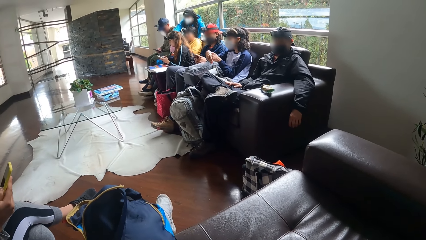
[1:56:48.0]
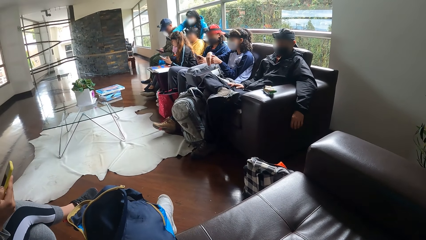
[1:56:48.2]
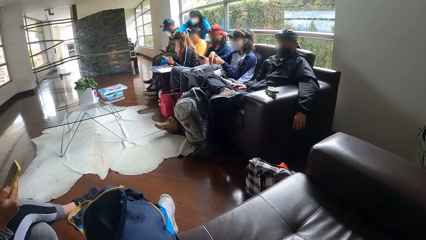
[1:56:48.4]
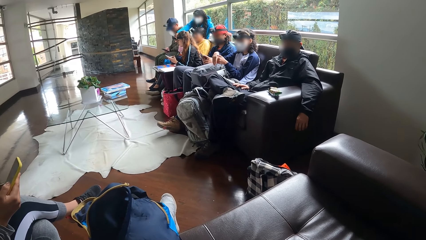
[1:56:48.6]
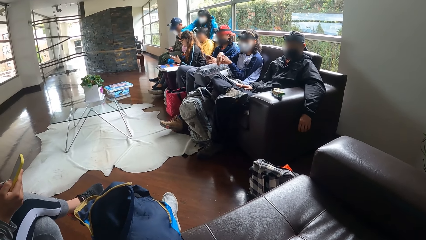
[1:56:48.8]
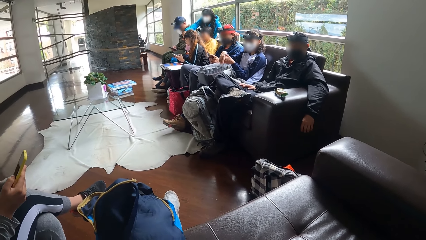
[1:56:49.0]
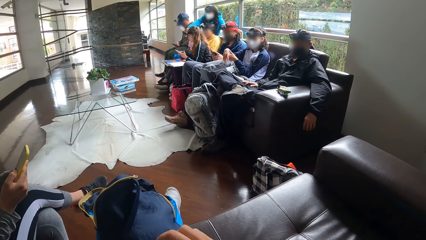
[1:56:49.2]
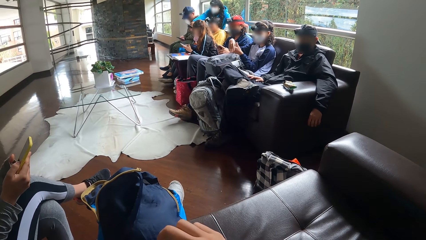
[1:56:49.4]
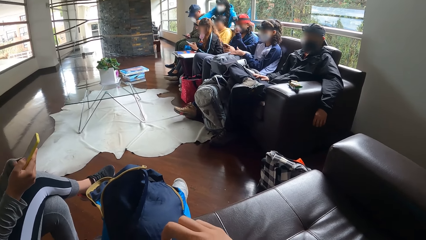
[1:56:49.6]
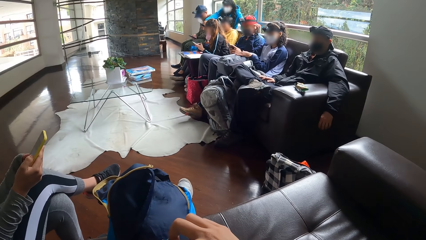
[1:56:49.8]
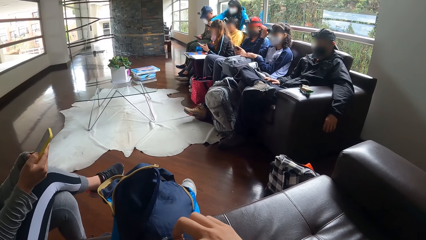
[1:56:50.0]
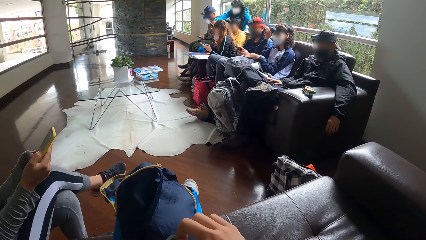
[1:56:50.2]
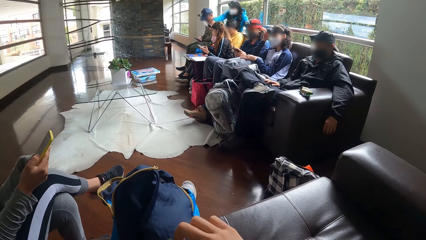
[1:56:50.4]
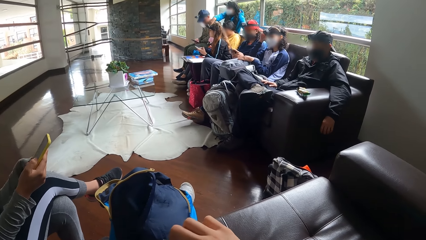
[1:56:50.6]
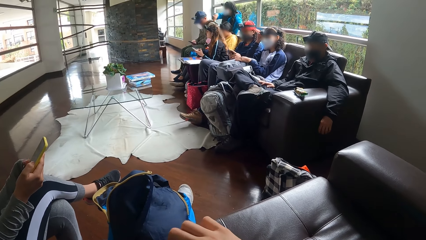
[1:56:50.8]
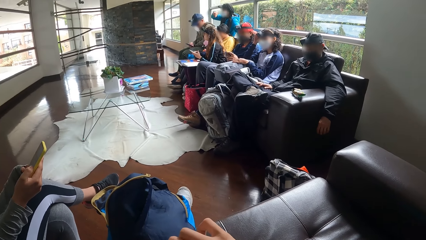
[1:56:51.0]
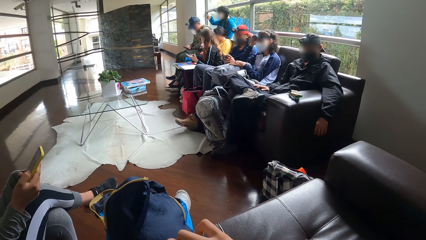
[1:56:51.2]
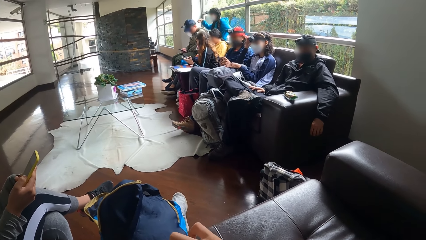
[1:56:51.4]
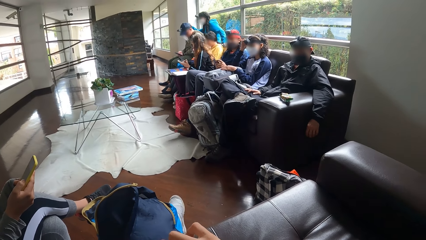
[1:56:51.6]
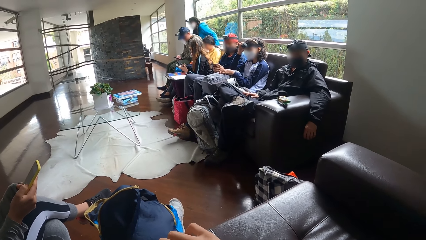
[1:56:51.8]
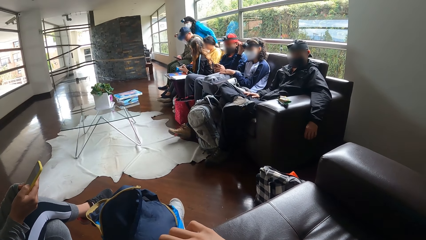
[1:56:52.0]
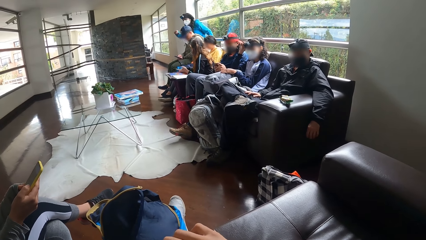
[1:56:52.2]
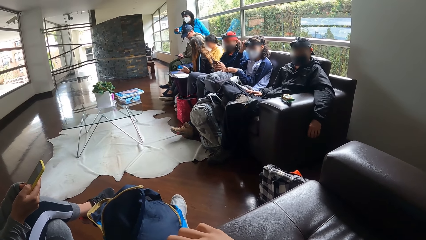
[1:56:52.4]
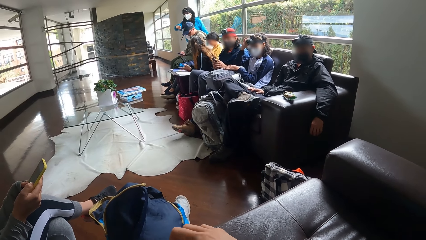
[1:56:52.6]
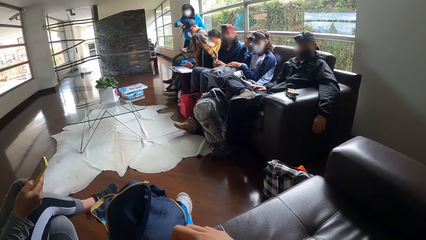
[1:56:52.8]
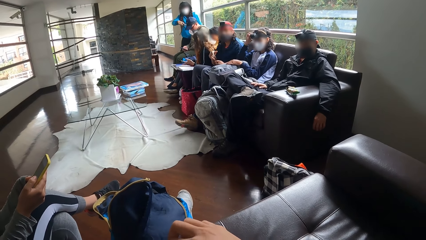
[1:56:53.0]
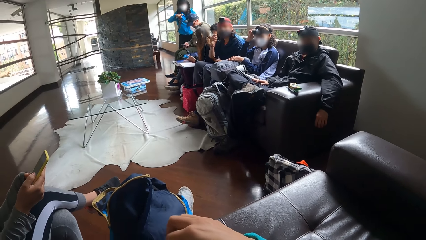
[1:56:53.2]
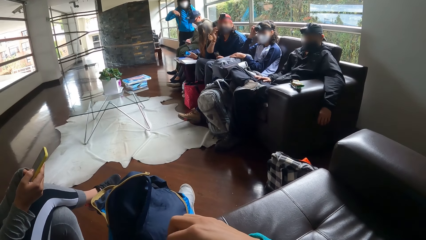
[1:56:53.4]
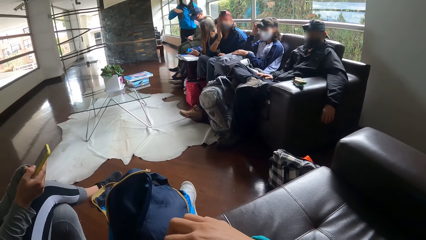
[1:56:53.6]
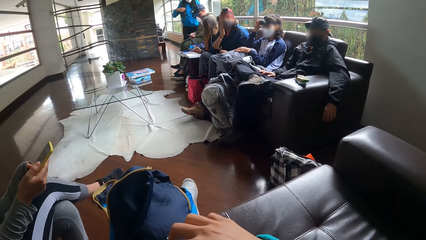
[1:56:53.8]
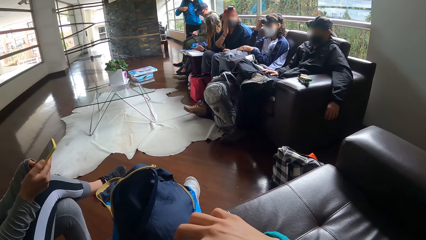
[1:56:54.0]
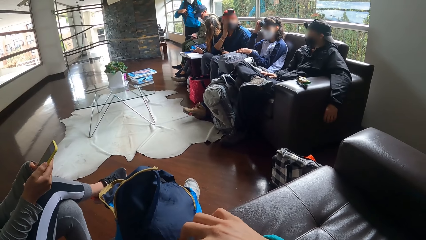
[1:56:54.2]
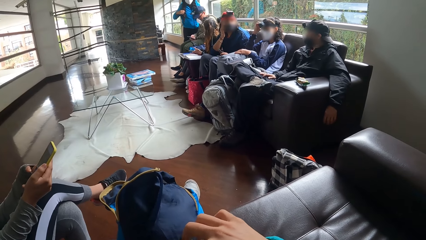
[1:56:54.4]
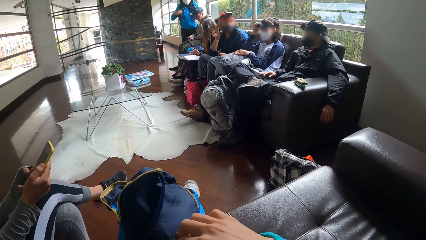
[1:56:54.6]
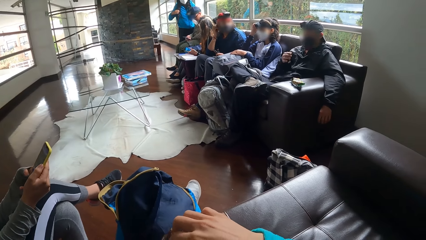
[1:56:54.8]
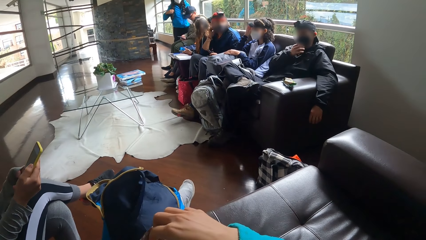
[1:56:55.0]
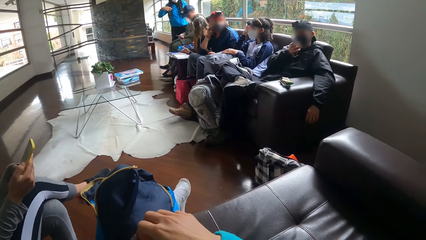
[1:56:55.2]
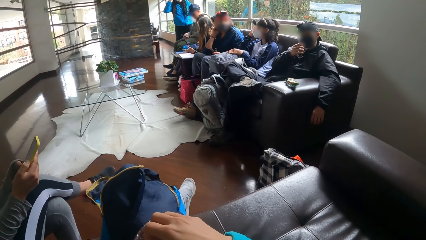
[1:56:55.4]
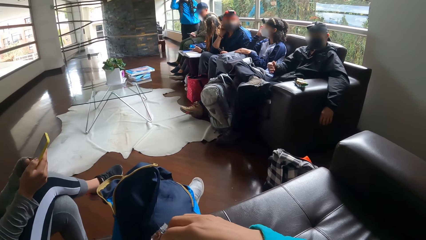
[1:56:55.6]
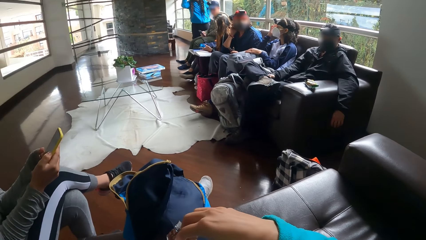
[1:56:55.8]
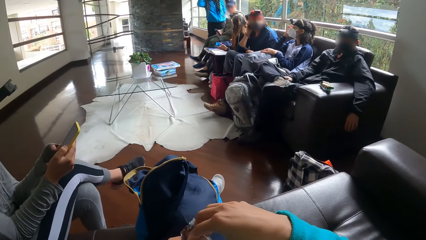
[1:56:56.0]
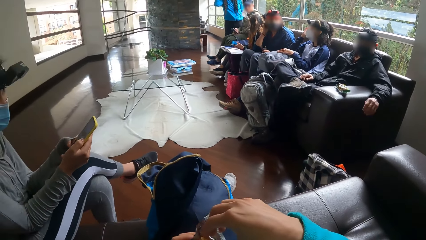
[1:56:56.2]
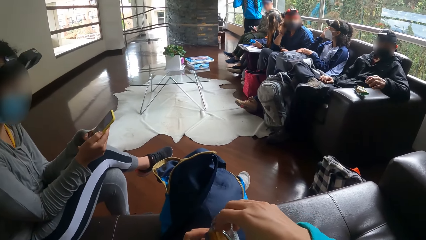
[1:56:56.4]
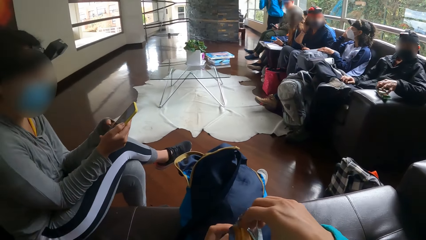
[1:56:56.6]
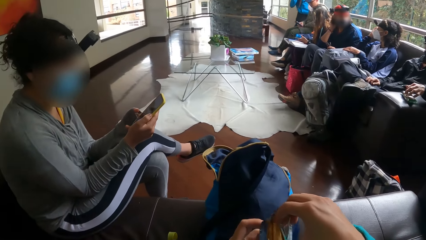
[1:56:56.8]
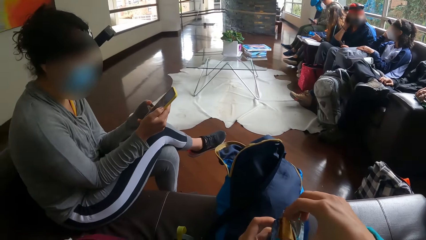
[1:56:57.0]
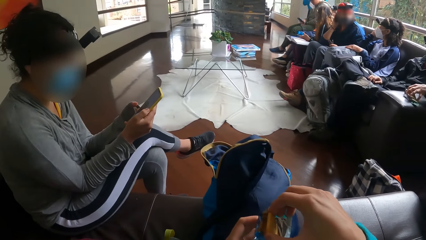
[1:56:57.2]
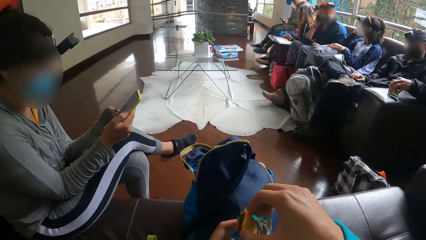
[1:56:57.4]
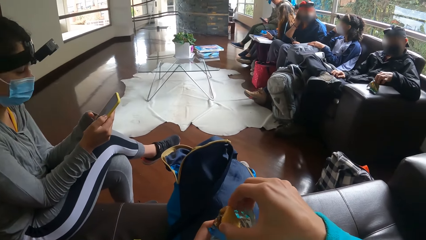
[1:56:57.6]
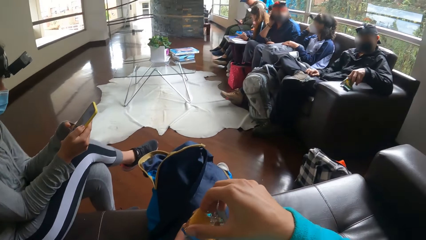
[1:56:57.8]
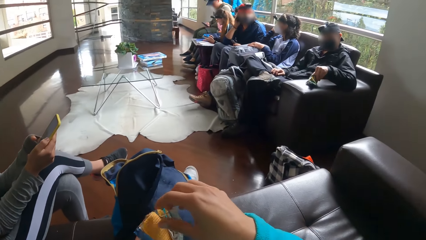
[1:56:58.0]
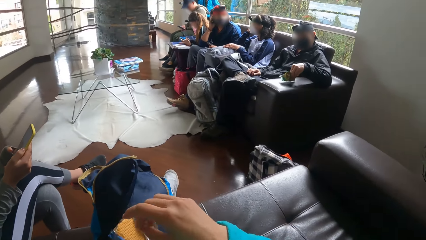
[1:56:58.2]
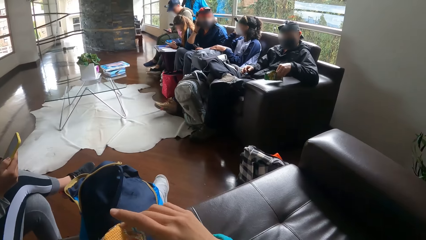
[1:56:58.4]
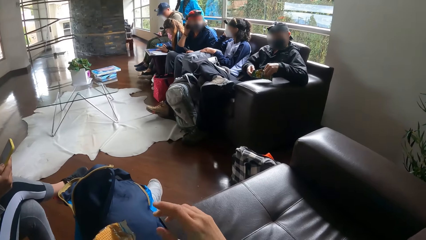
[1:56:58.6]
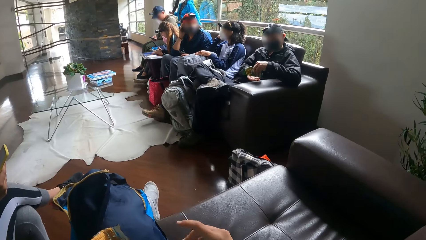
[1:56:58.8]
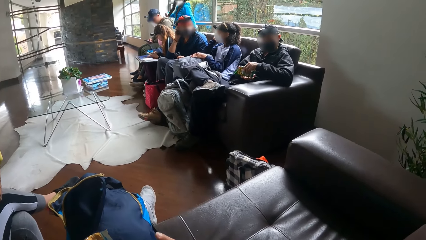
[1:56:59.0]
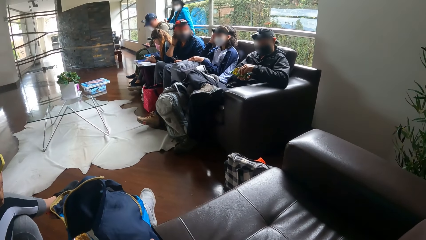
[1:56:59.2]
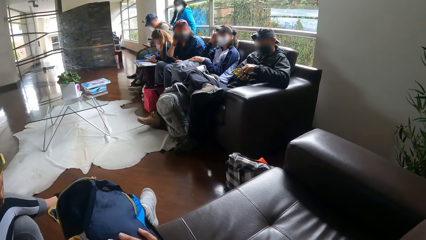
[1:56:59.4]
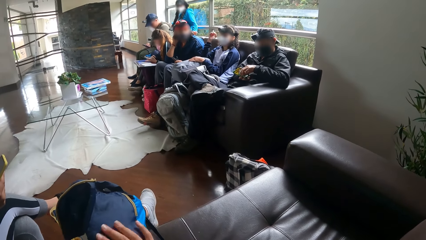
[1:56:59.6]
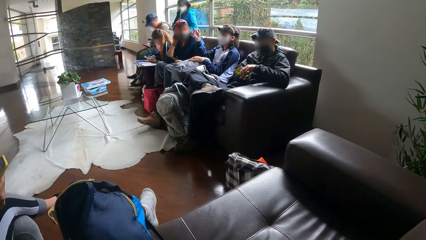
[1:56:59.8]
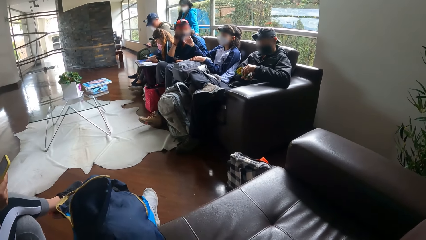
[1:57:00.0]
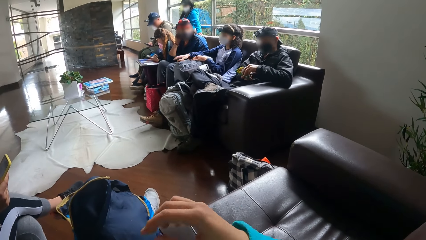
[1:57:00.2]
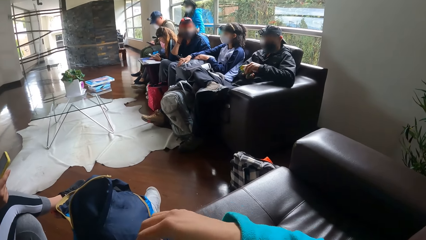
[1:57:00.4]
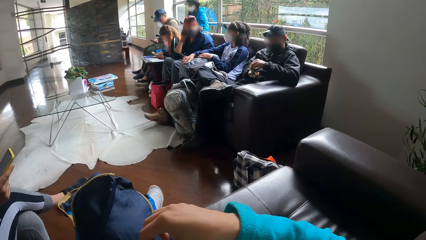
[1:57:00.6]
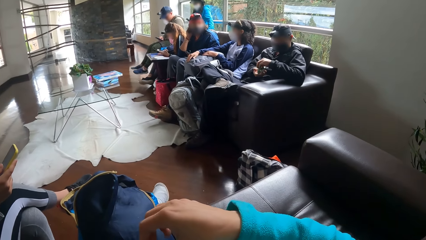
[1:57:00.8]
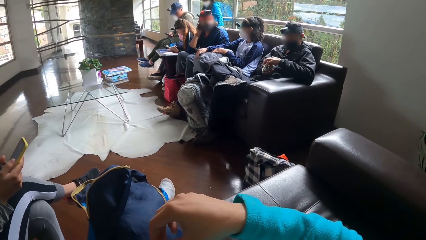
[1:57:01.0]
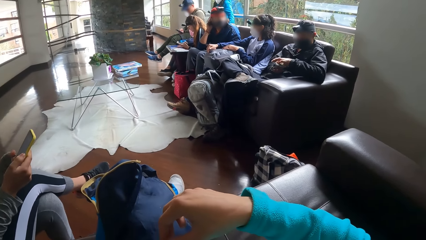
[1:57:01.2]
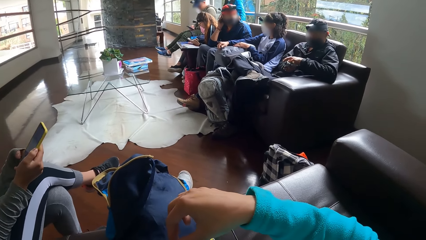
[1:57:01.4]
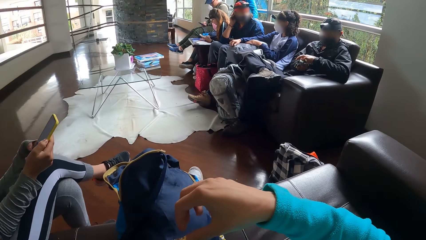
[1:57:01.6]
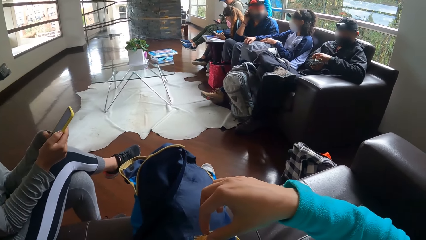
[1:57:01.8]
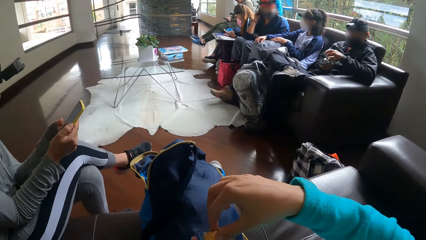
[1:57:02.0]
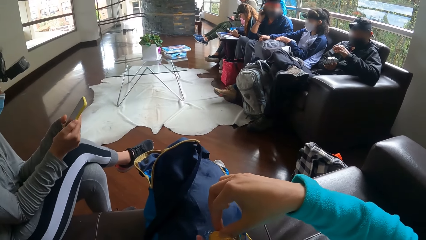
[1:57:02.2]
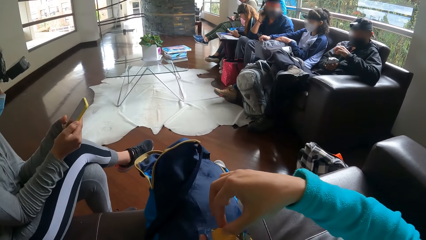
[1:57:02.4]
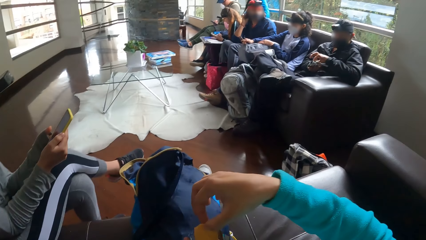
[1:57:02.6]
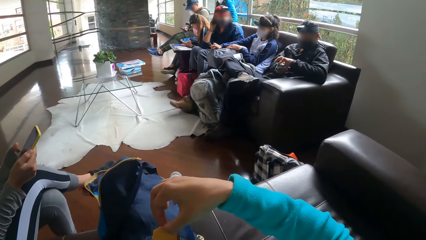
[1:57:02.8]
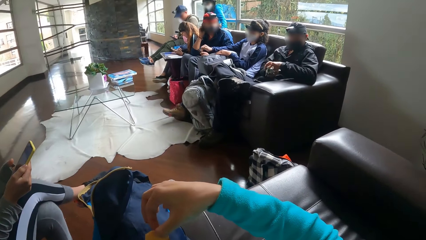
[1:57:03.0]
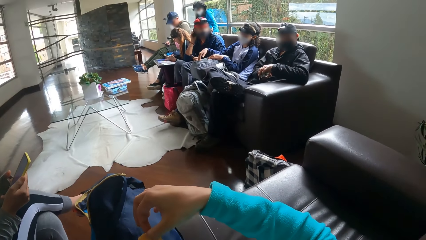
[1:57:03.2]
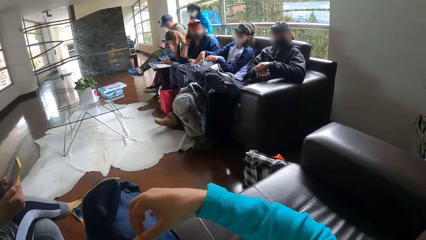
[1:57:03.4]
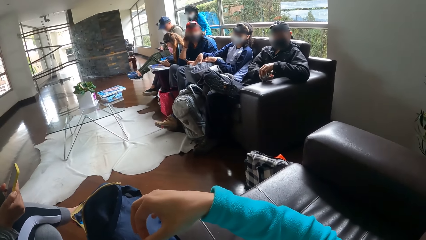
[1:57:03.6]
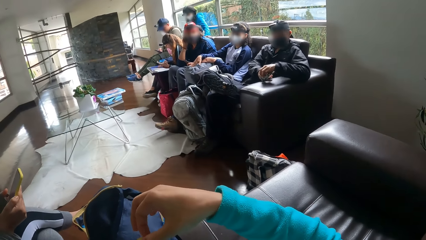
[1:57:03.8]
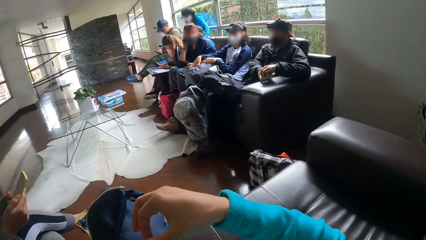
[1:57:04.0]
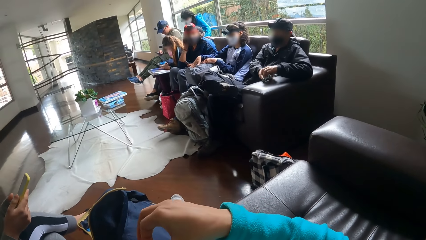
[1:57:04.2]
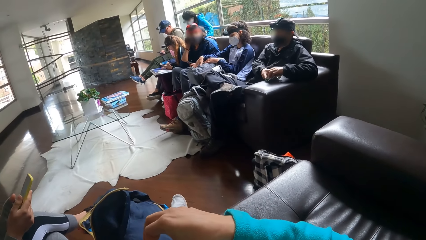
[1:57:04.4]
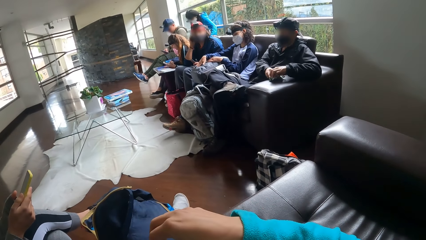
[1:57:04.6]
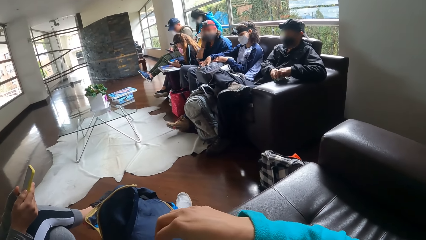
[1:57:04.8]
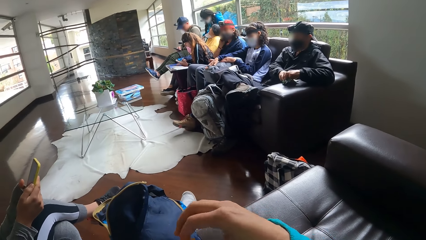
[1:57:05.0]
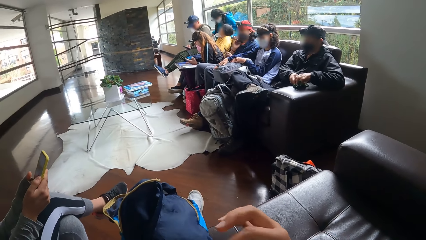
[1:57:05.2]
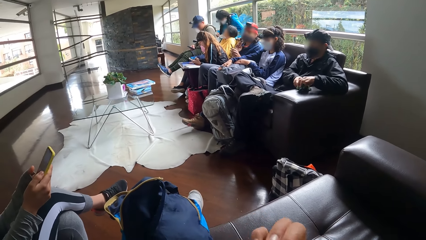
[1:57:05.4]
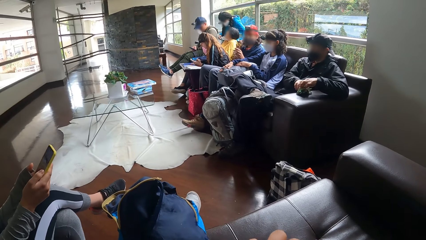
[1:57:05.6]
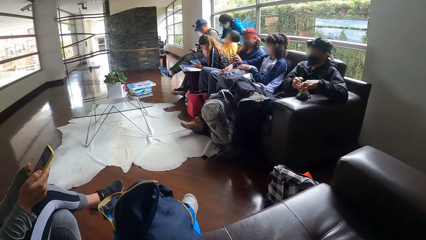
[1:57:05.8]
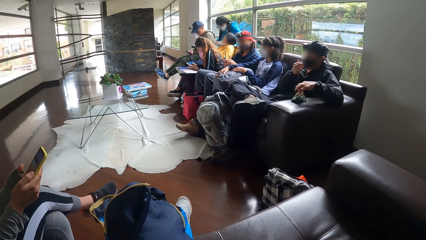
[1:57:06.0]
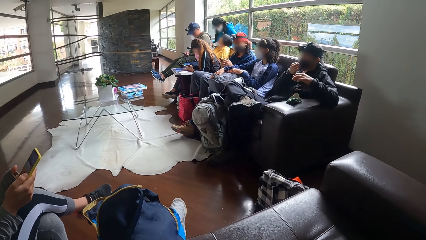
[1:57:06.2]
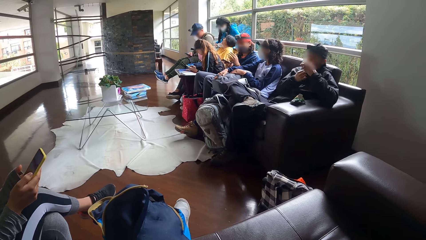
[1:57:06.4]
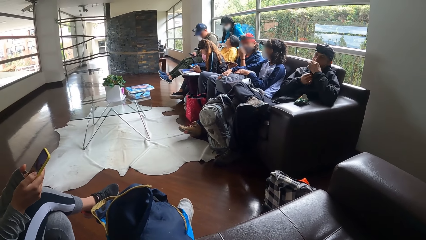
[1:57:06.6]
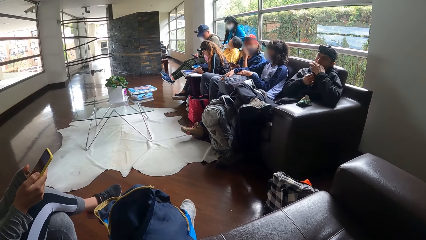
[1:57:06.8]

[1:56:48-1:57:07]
A woman uses a phone. Another woman touches her head with her right hand. A third woman stands from the chair. The third woman touches the camera on the head of a man with her right hand. A fourth woman moves. Another man moves his hands. The camera wearer moves her hand. A third man picks a snack in the snack pack on the chair arm with his left hand. The third woman sits beside the first man on the chair. The camera wearer dusts the bag on her lap with her right hand. She picks a biscuit from the nylon with her right hand. She puts the biscuit in her right hand in her mouth. The third woman interacts with a fifth woman, a sixth woman, and the first man. The fifth woman interacts with the third woman. The second woman interacts with a seventh woman. The second man moves his hands. The third man puts the snack in his left hand in his mouth and adjusts the face mask on his face with his right hand.
